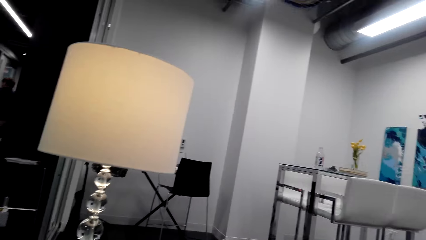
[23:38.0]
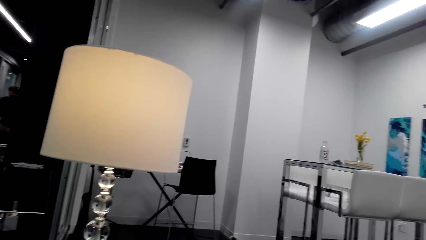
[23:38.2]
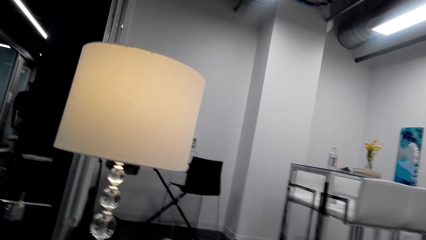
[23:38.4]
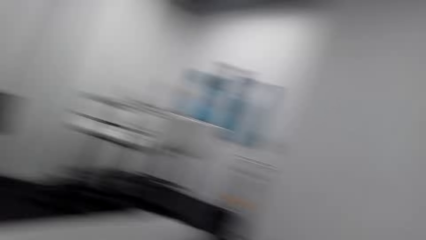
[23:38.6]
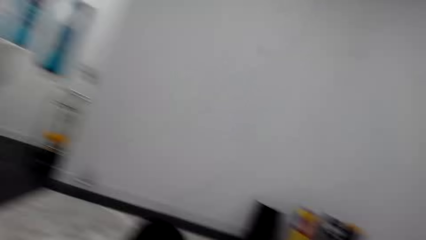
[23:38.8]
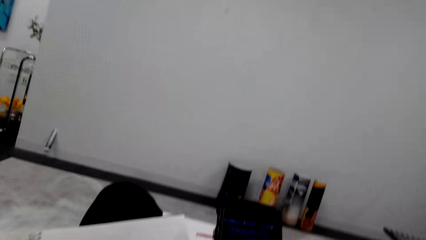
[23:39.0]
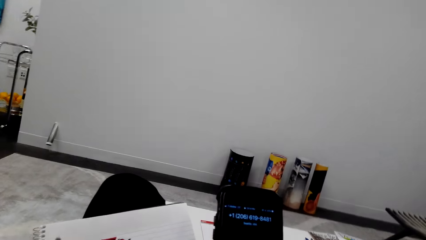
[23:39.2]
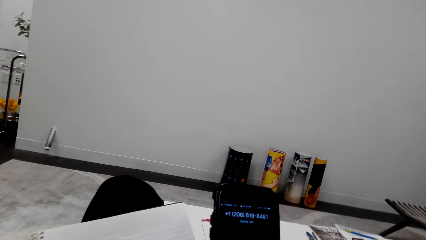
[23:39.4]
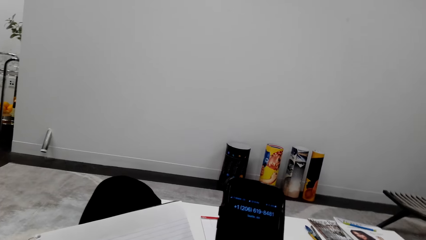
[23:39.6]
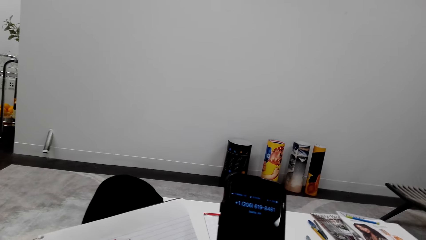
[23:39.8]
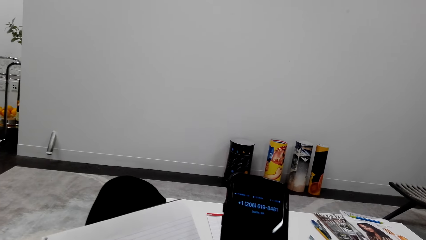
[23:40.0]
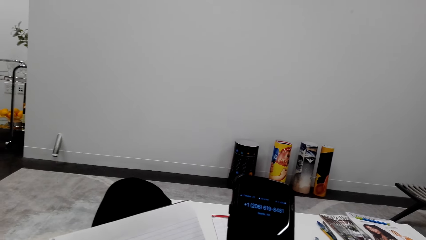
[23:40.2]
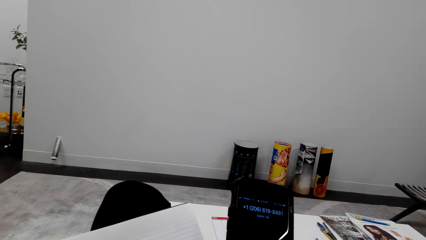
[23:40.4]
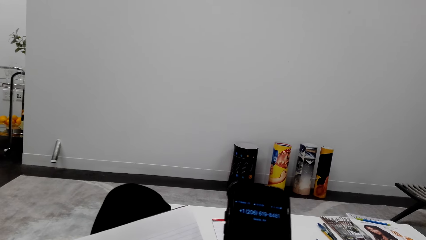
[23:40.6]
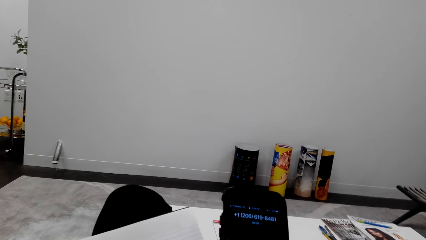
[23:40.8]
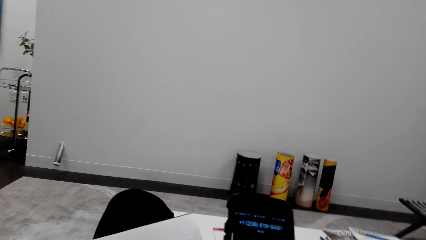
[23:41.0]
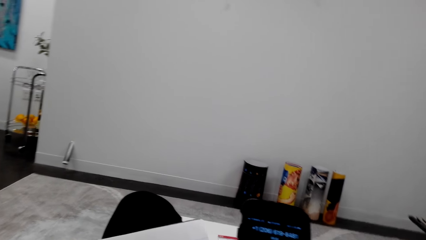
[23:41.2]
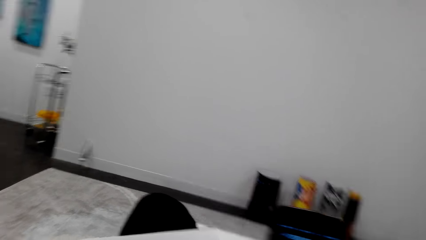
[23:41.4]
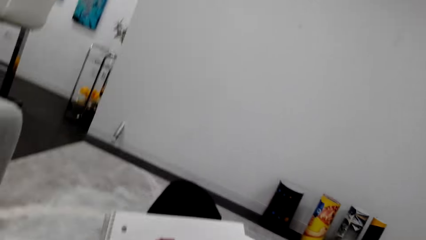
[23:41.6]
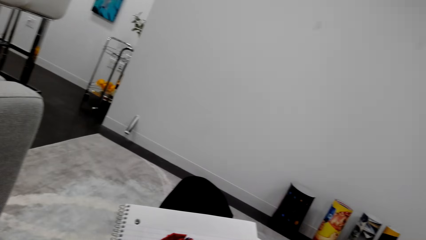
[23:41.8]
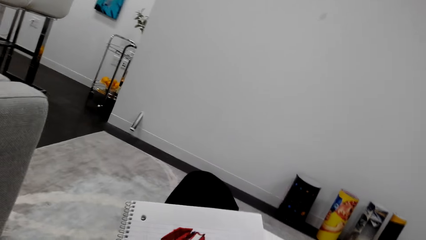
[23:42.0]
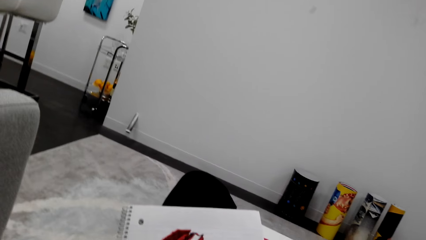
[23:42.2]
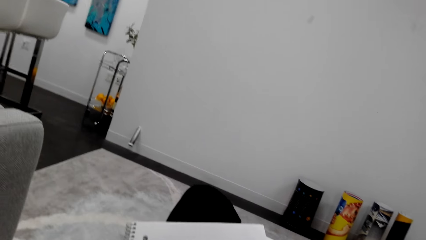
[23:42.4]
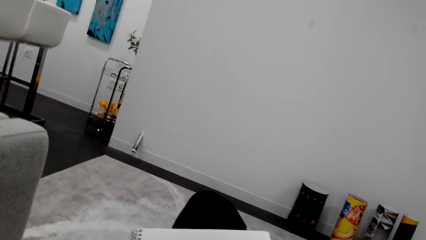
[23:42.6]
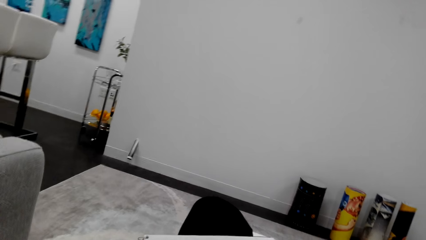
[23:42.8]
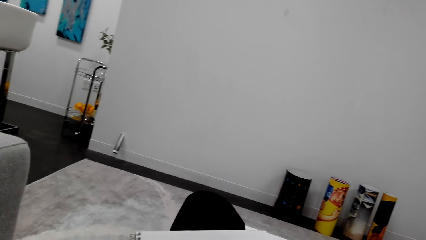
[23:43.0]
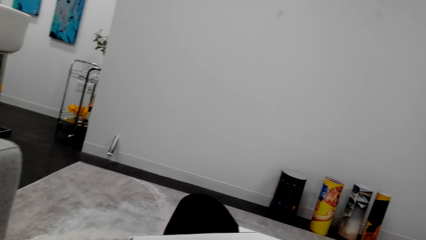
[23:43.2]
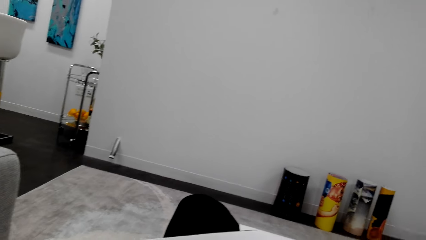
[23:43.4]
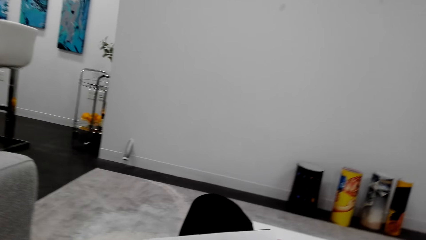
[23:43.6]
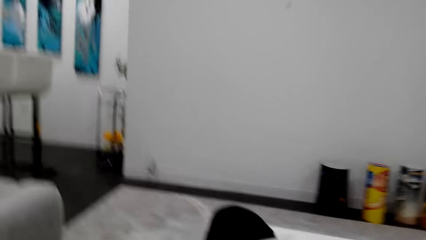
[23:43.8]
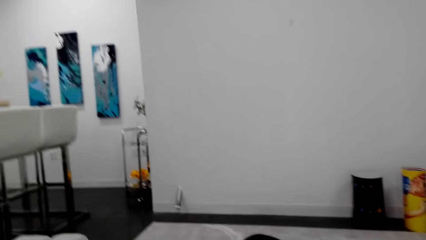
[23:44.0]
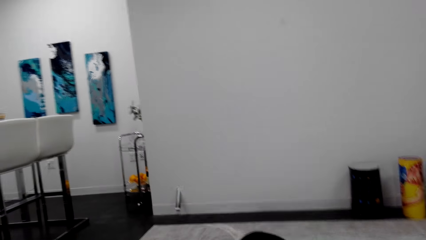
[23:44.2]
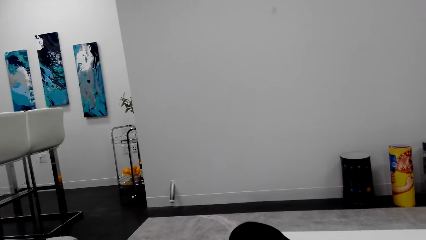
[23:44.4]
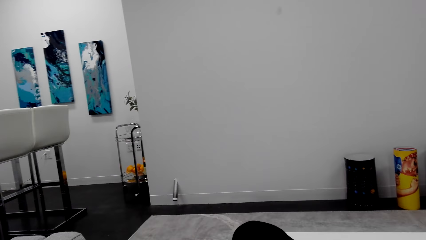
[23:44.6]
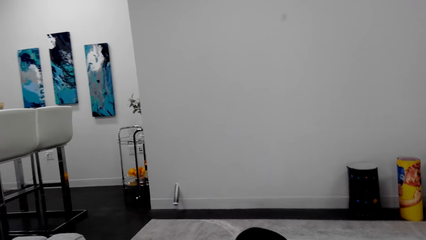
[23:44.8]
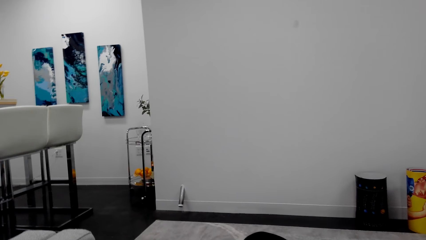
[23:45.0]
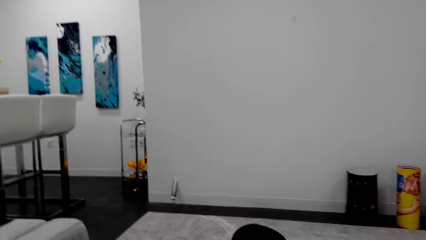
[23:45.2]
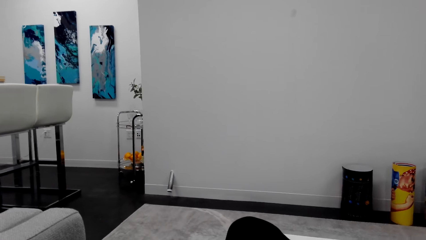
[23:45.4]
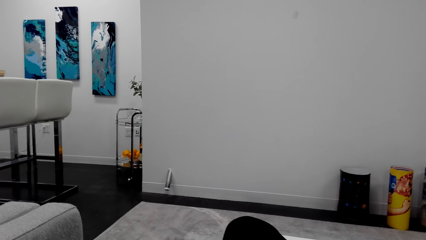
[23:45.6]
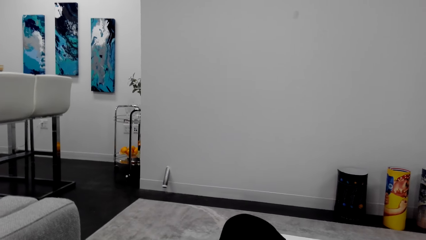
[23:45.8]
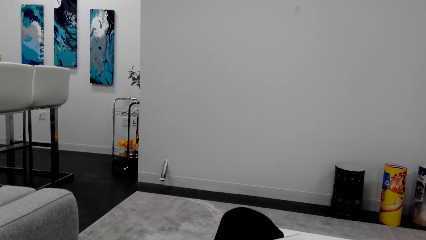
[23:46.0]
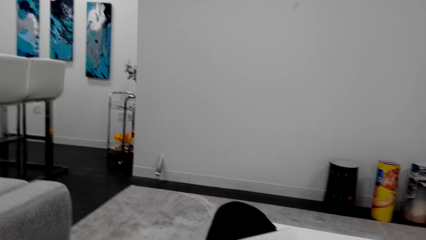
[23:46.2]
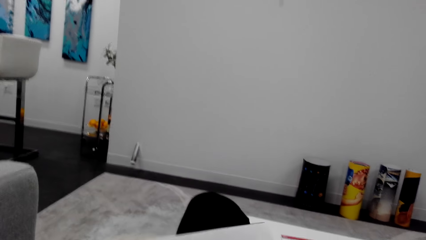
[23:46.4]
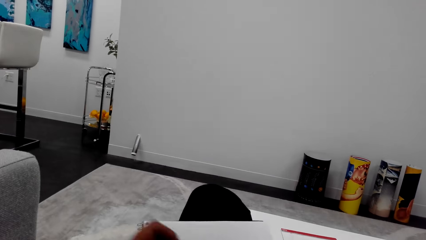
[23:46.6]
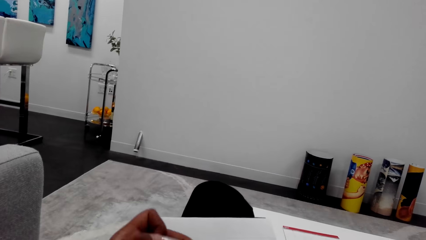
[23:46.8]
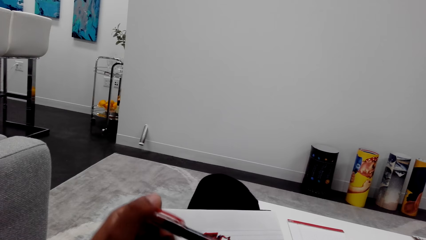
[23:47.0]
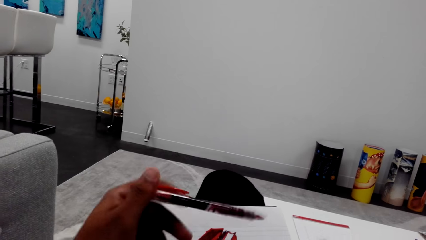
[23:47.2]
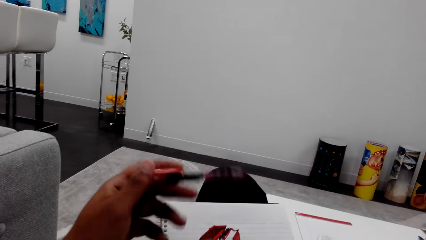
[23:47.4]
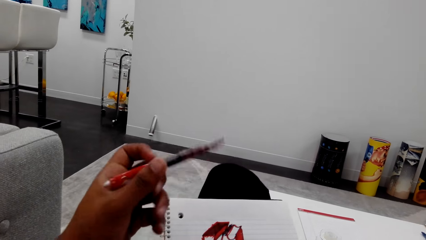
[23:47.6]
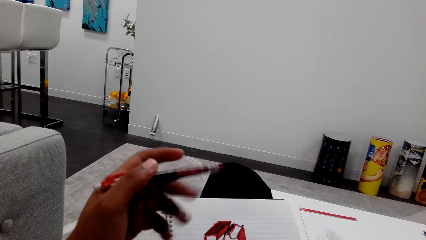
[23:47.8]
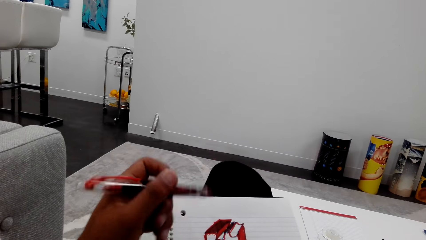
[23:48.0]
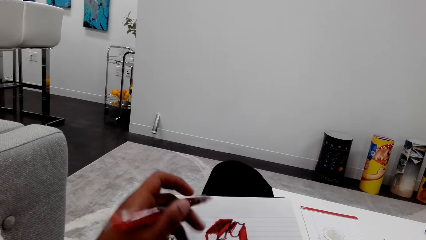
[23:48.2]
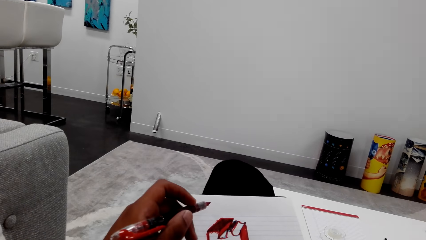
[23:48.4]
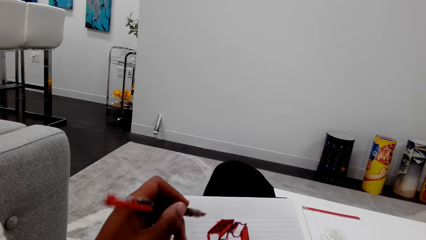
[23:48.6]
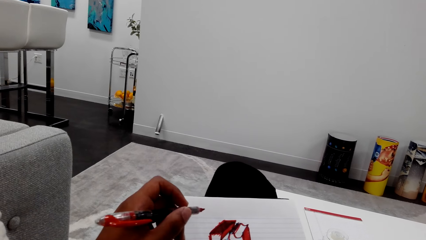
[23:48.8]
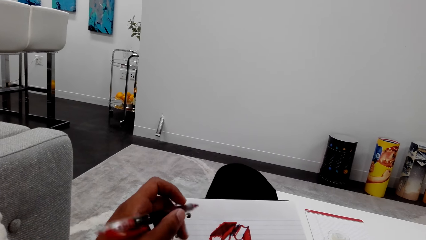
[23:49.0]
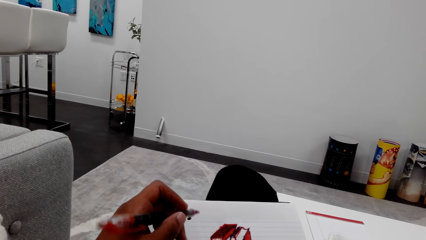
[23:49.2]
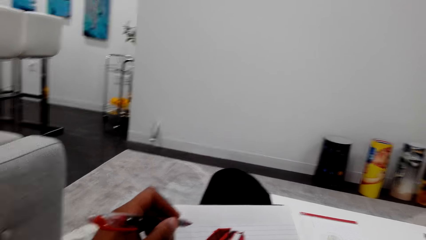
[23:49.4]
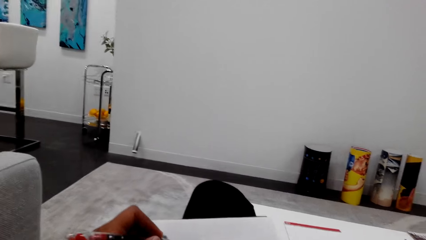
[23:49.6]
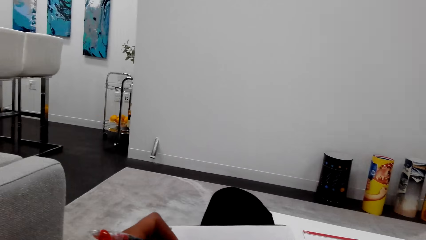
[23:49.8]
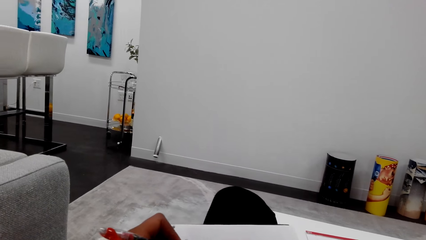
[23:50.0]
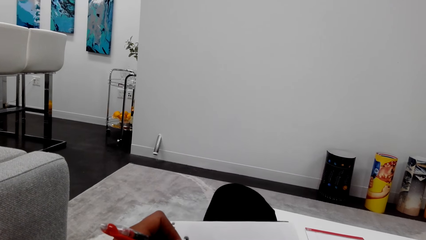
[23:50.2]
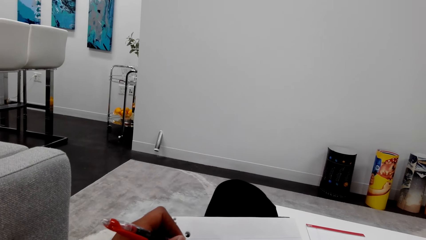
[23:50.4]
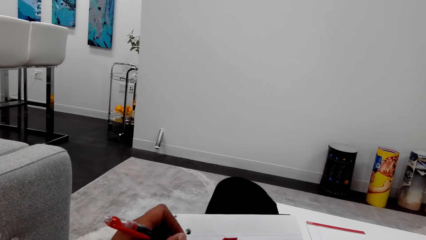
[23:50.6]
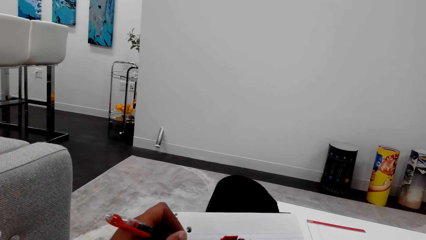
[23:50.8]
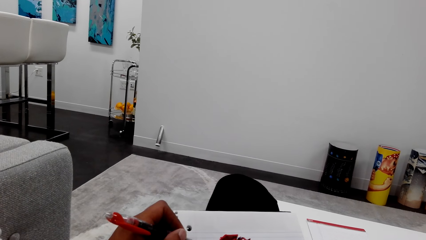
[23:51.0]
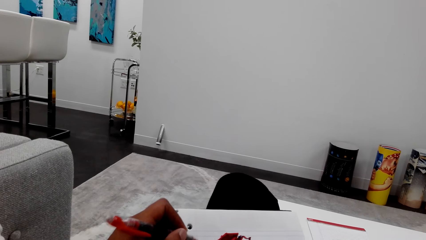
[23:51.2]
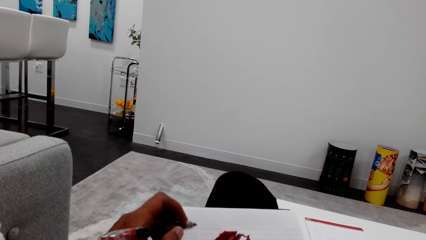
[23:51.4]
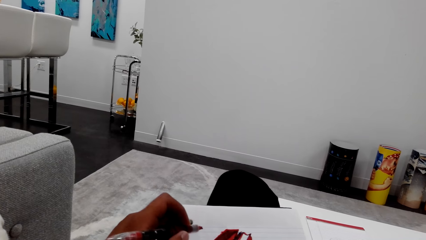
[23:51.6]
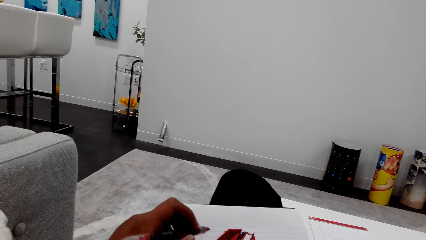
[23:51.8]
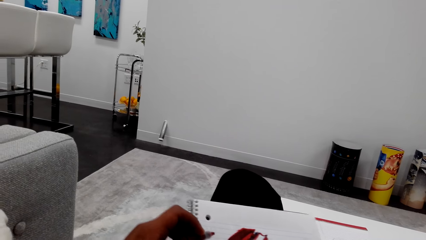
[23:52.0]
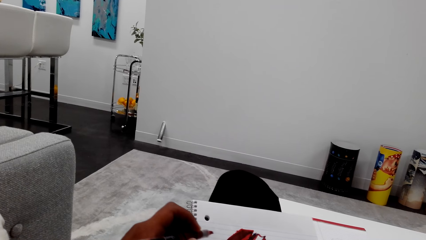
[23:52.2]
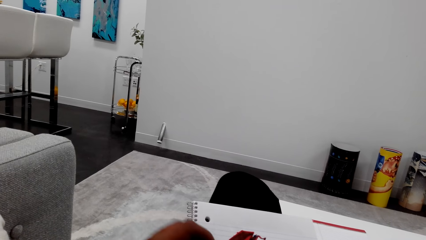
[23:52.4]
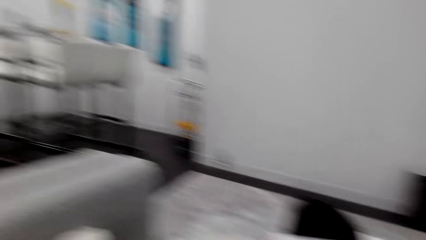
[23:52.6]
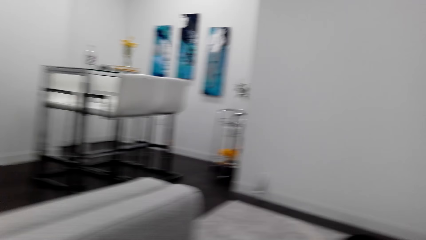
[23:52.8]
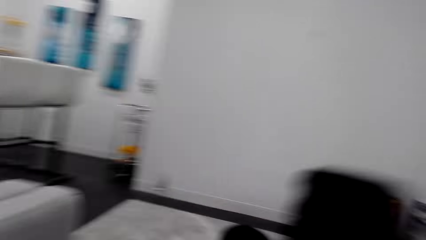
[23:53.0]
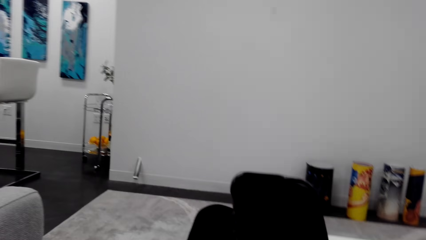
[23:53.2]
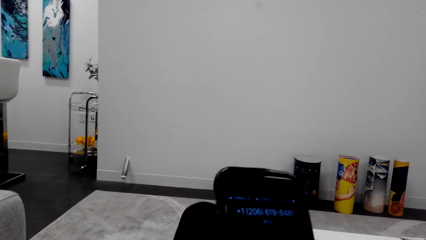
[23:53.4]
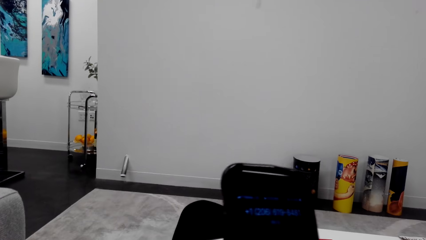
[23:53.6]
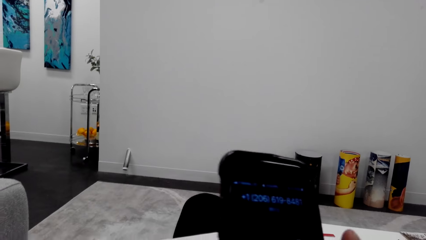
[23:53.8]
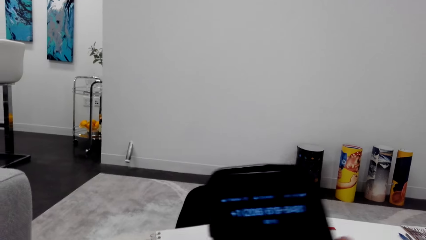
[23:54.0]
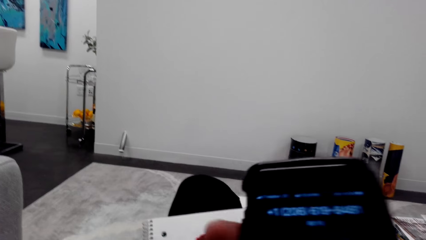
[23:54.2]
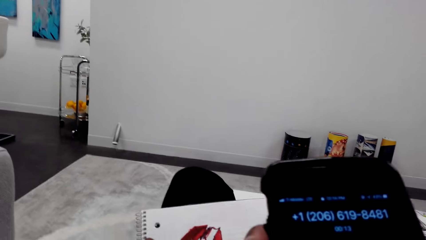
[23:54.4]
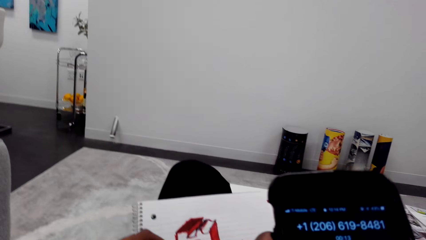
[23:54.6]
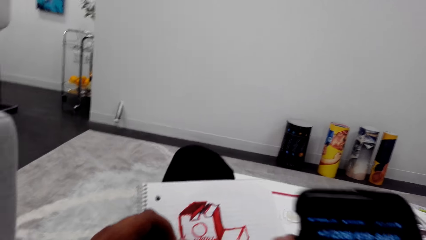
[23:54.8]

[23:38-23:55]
The camera wearer looks around. He sits on the chair on the floor. He holds the phone with his right hand. He operates the phone. He looks around. He sits on the chair on the floor. He lifts a marker pen. He holds the marker pen with his left hand. He moves the marker pen. He looks at the book. He draws on the book with the marker pen. He looks around. He holds the phone with his right hand. He operates the phone.
